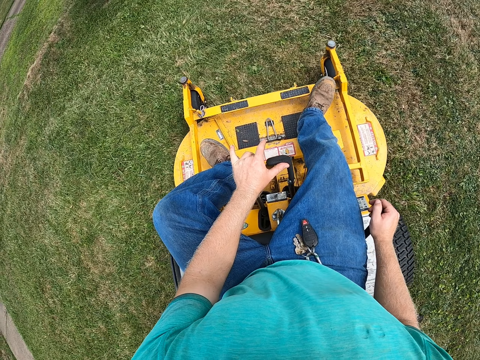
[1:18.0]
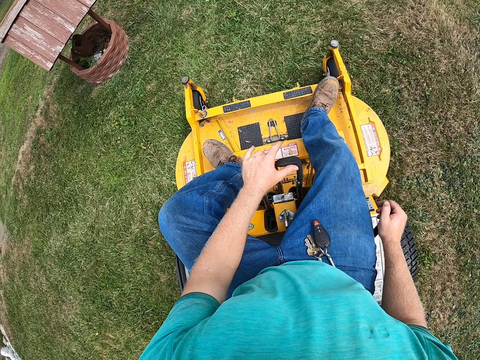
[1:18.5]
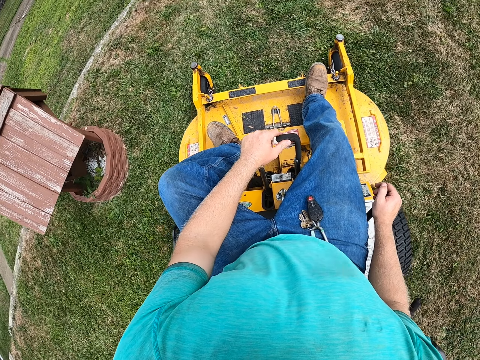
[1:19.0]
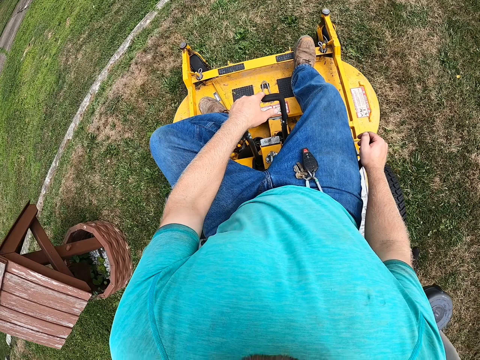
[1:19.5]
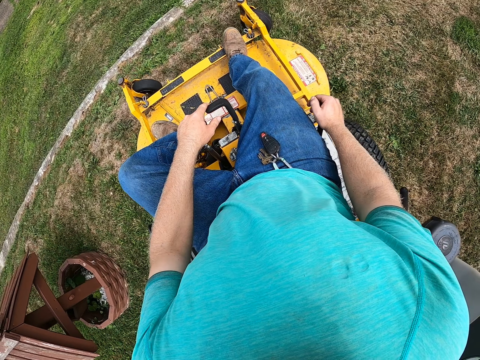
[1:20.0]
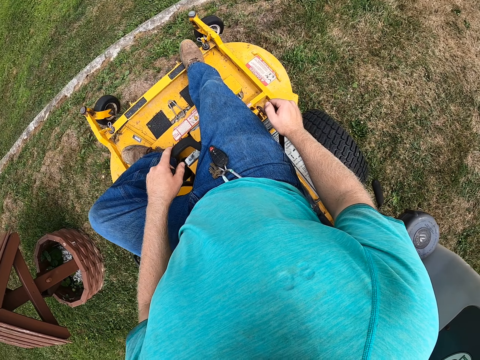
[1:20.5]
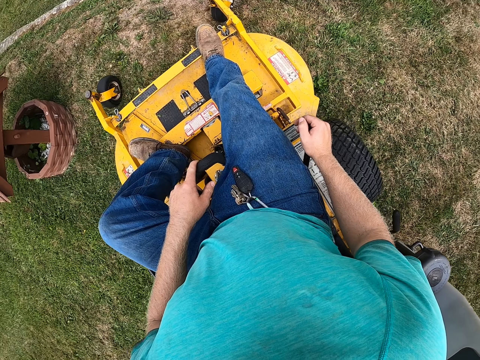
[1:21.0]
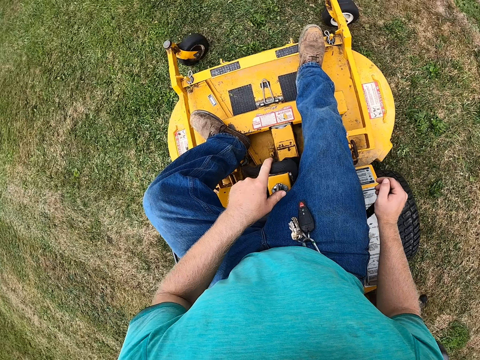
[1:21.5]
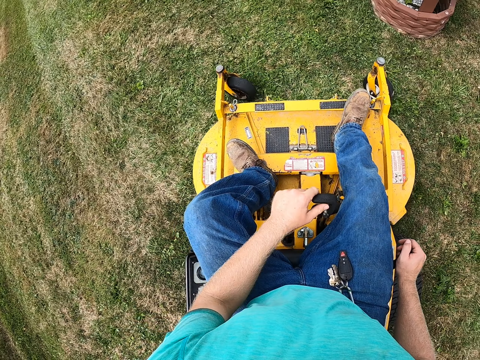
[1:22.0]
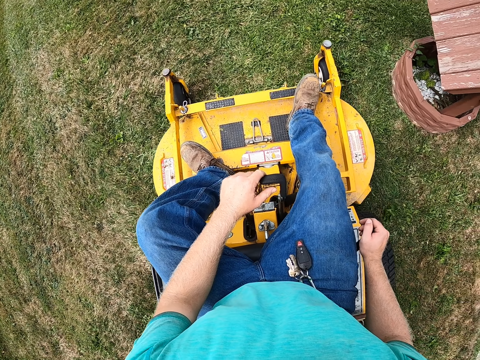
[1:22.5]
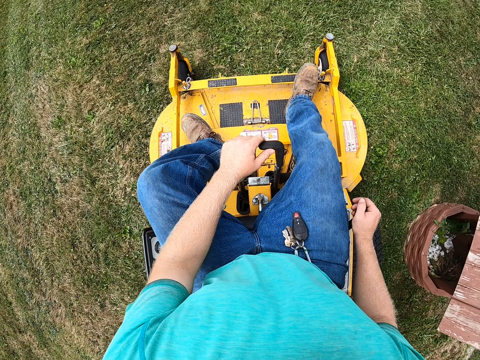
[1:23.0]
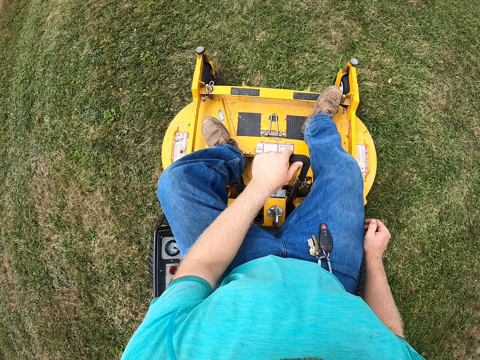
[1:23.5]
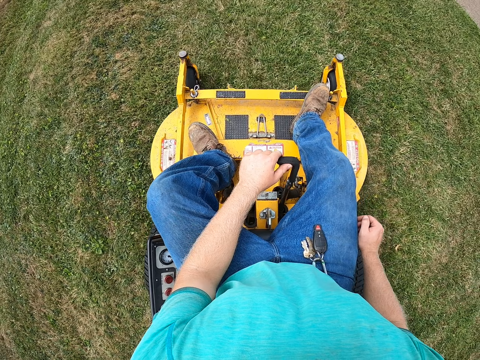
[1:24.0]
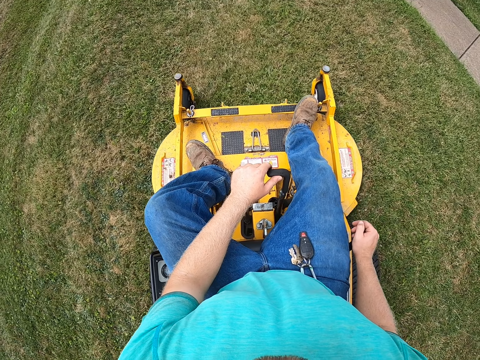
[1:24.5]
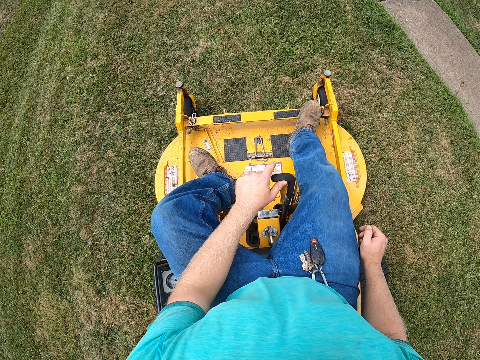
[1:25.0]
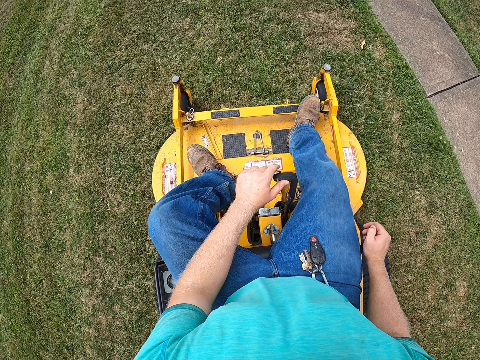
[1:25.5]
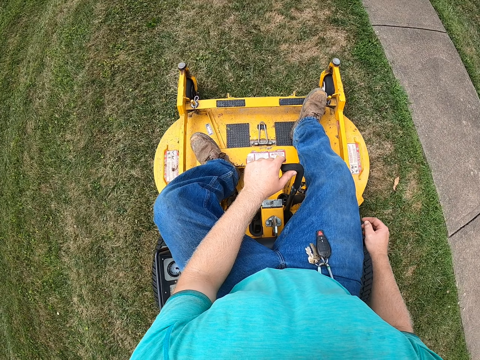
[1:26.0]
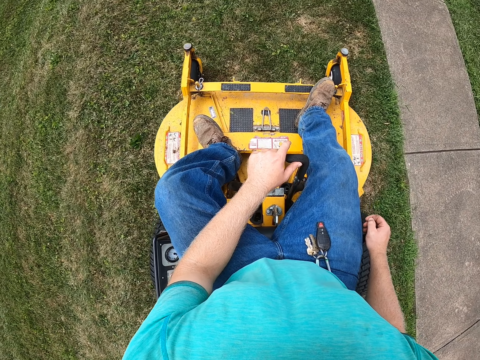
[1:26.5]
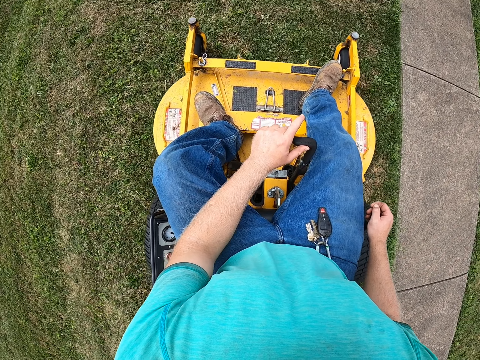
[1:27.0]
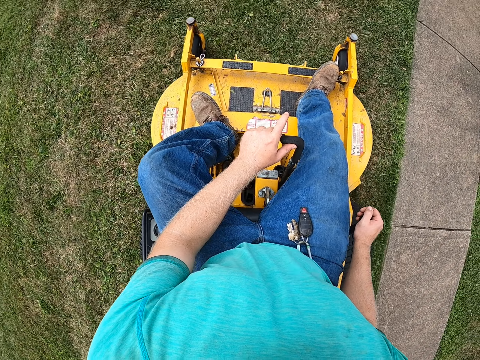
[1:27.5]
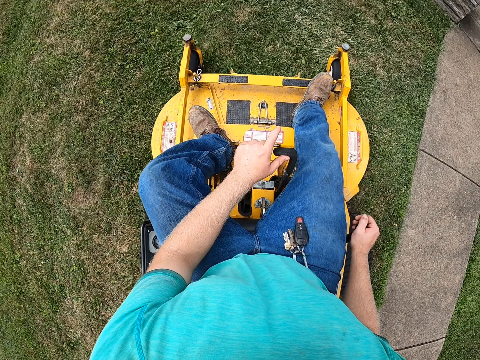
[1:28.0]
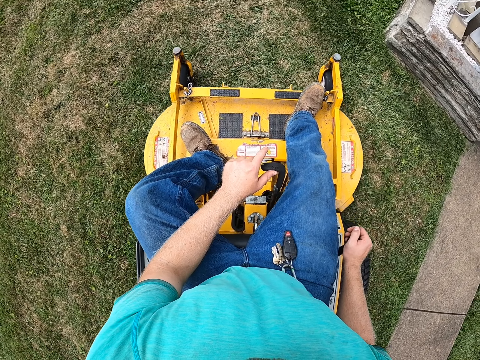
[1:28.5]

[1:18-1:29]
The camera wearer turns the mower and moves the mower forward.

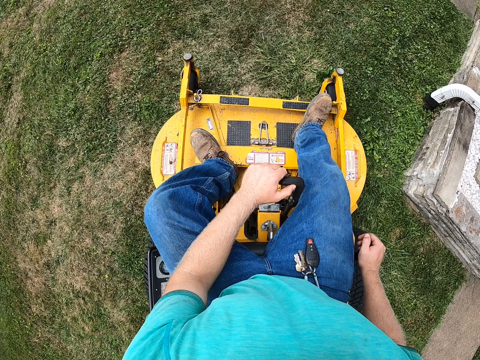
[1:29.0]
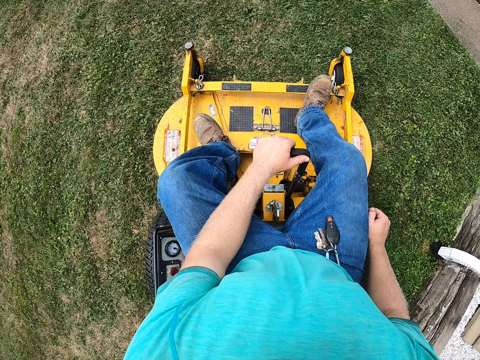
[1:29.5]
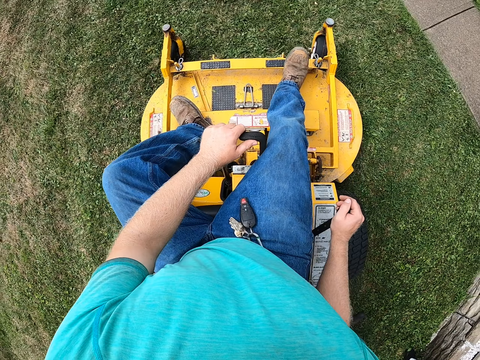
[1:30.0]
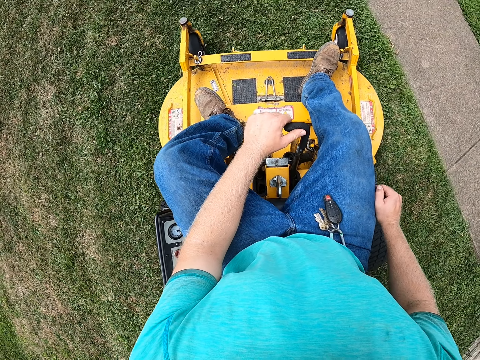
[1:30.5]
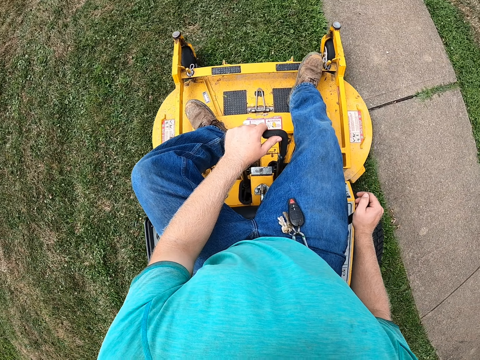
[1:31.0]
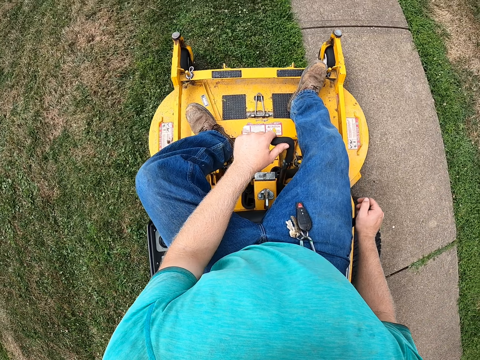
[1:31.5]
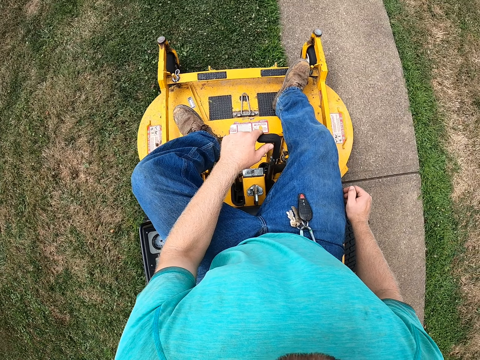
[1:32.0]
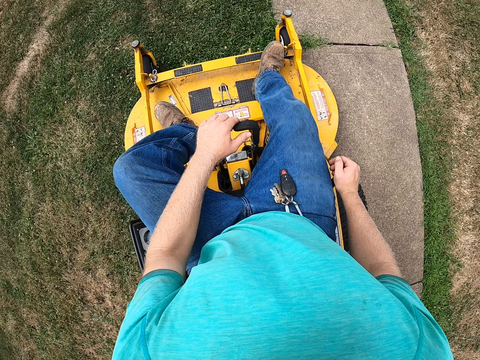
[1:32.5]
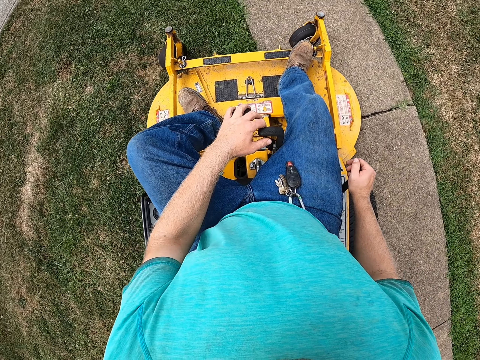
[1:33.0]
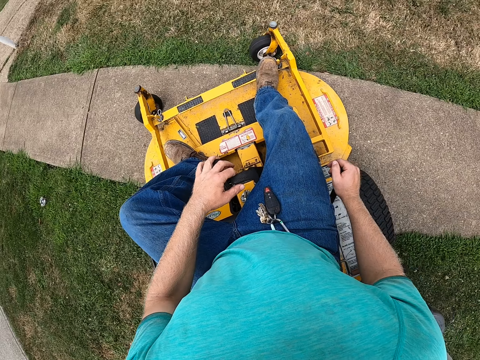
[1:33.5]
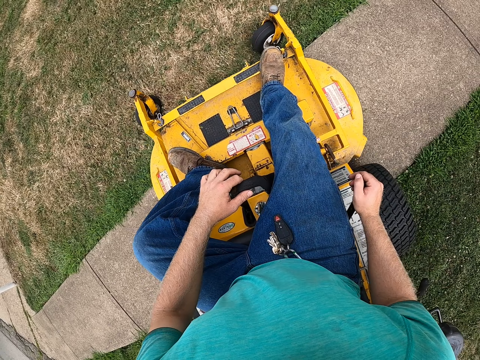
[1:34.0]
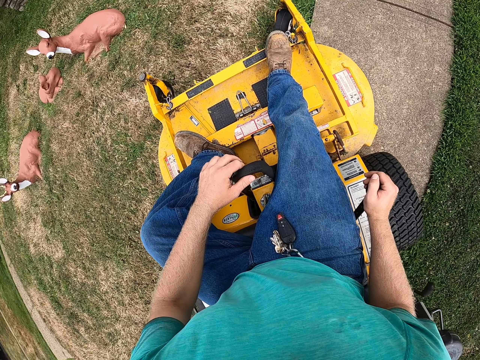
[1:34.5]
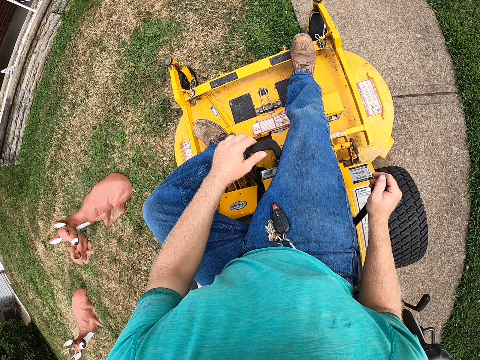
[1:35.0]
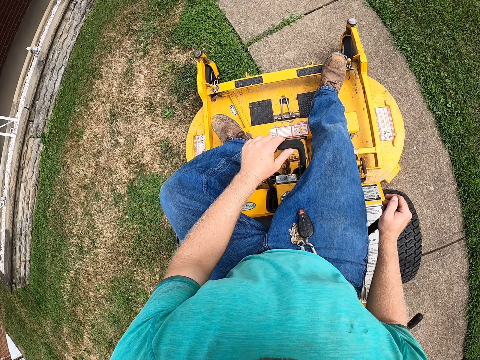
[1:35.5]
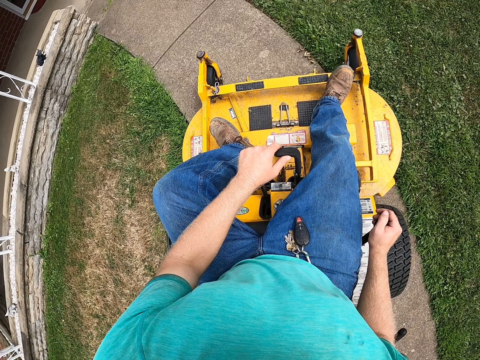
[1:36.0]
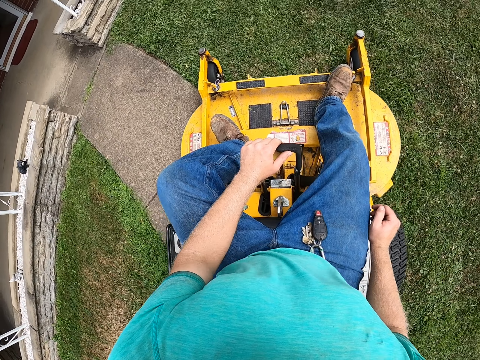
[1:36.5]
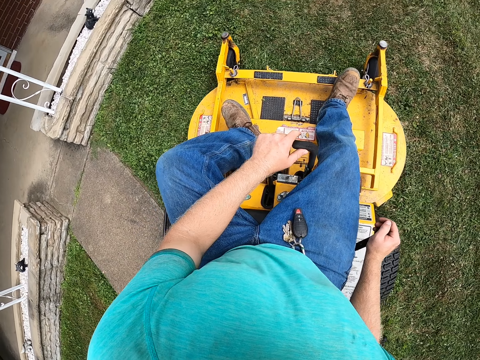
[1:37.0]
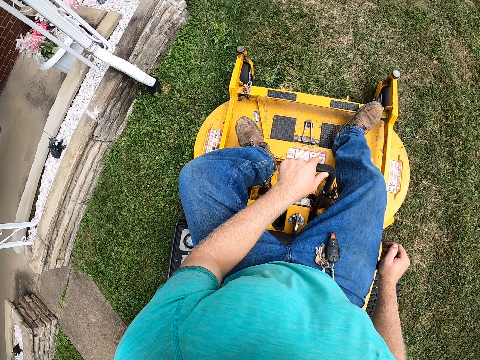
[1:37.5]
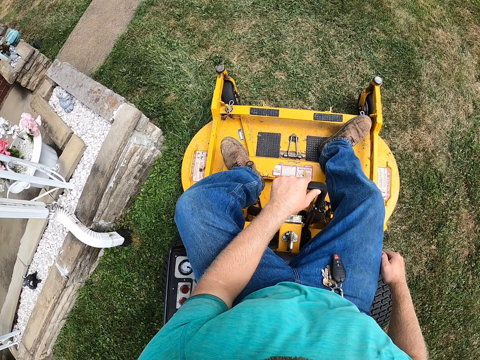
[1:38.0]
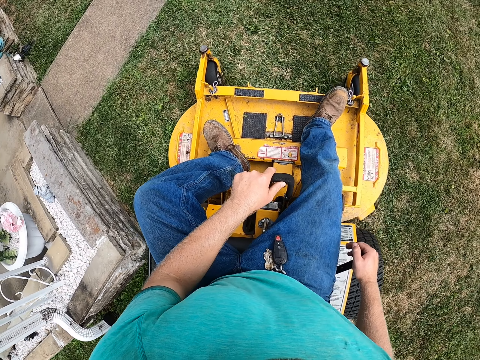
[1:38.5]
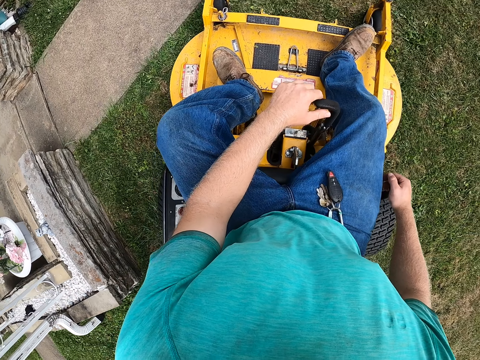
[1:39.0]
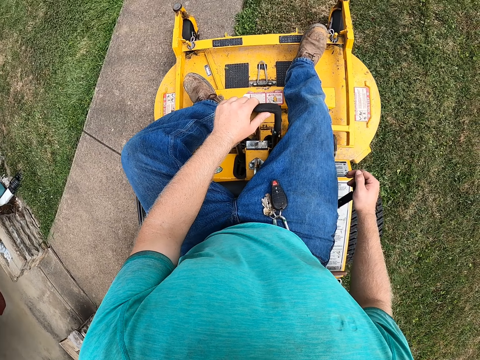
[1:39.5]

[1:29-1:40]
The camera wearer turns the mower.

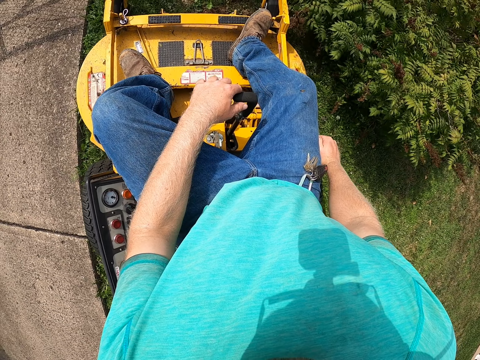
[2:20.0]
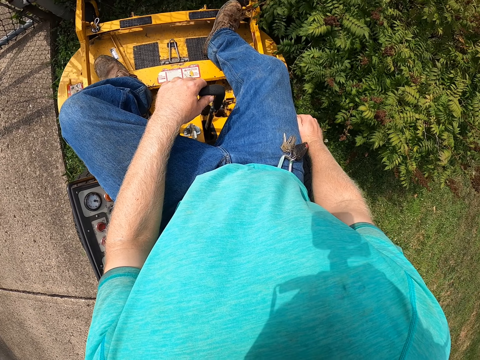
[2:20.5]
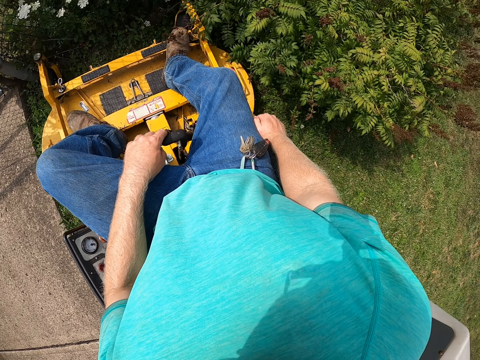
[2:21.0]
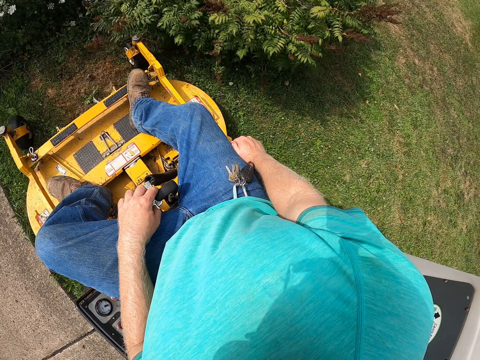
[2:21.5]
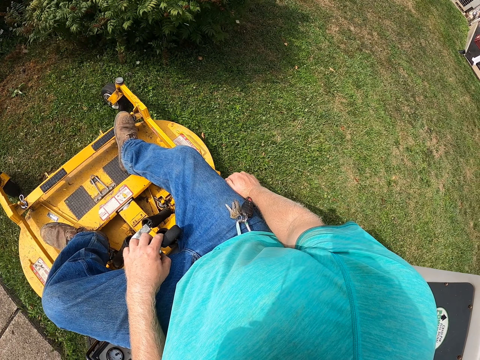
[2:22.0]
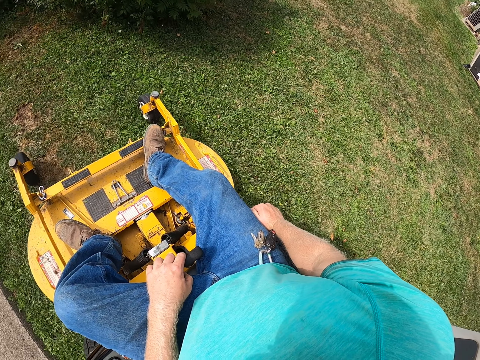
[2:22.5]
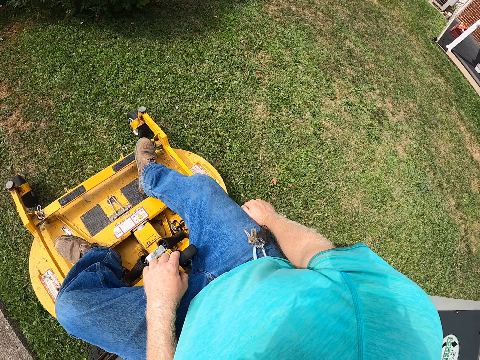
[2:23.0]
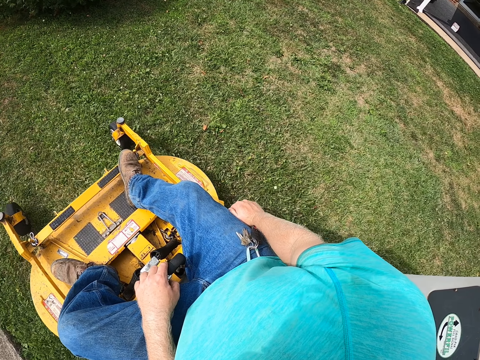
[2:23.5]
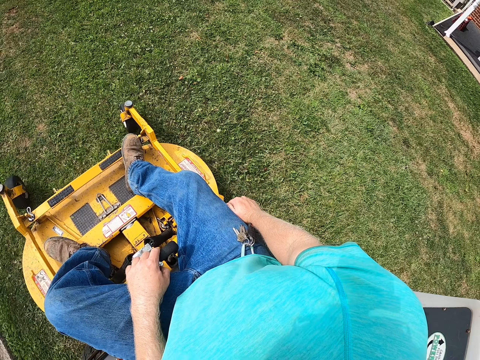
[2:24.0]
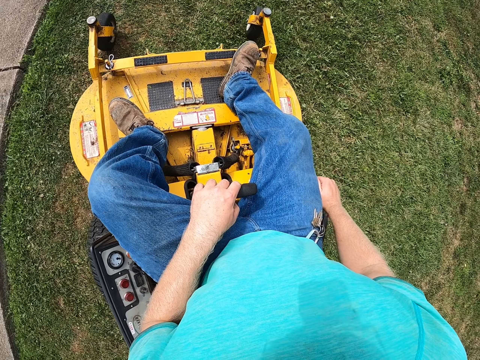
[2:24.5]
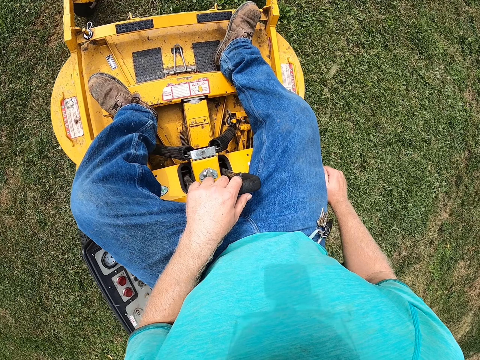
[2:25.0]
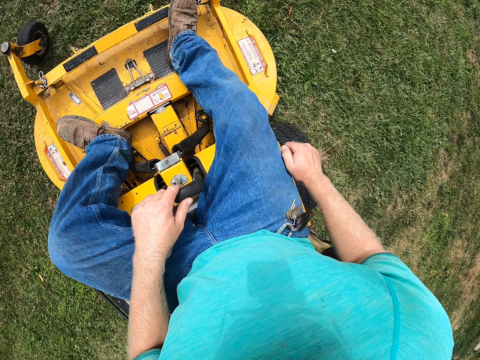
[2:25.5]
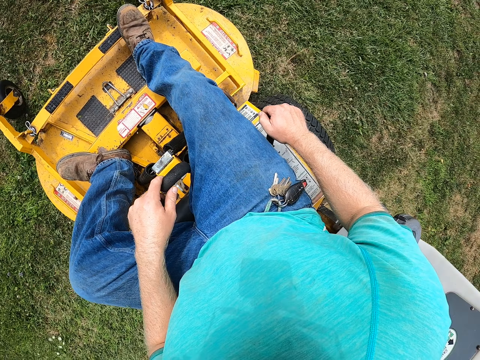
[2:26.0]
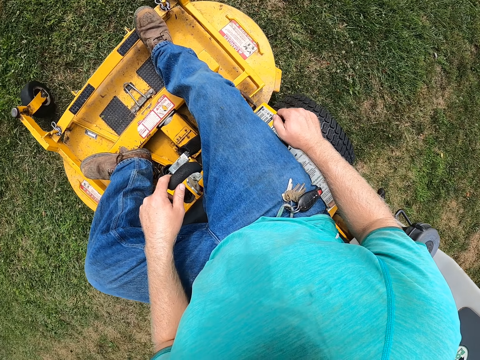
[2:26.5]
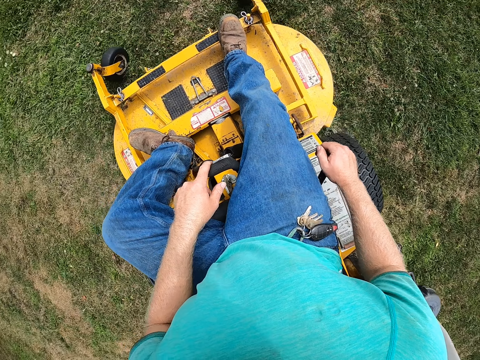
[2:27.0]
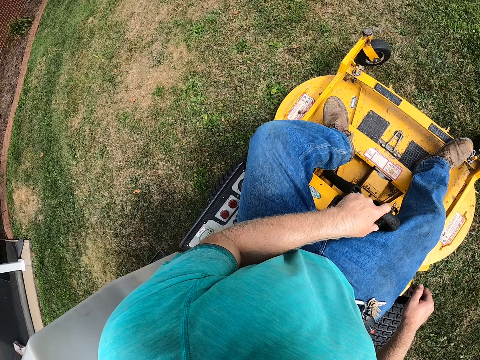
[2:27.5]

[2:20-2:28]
The camera wearer moves the mower backwards.
